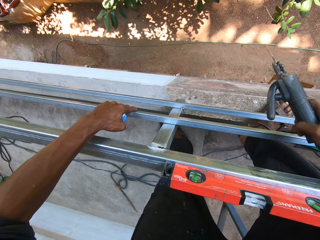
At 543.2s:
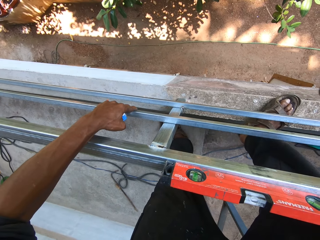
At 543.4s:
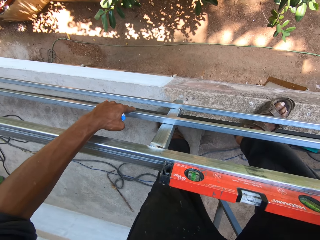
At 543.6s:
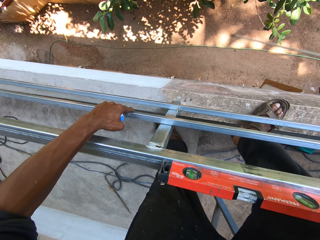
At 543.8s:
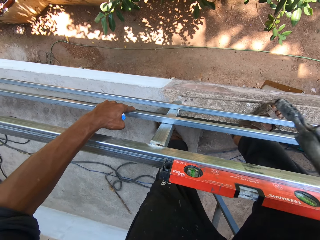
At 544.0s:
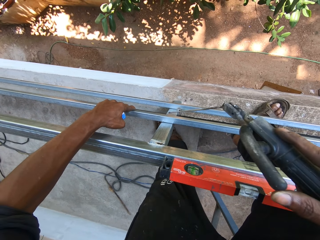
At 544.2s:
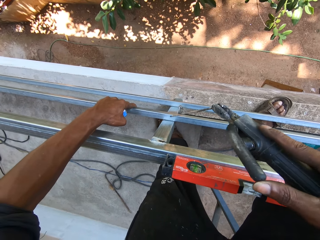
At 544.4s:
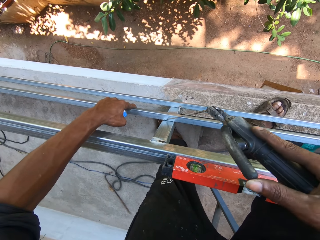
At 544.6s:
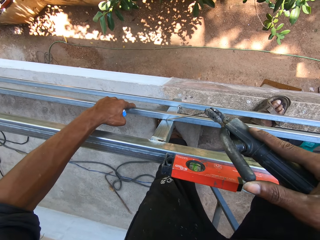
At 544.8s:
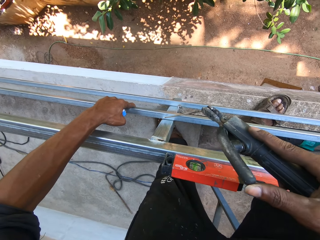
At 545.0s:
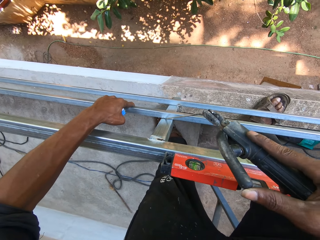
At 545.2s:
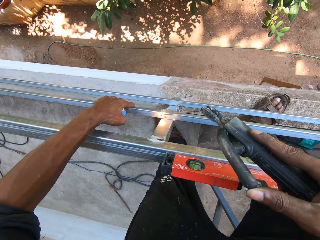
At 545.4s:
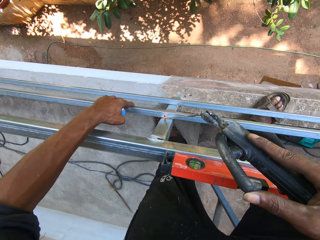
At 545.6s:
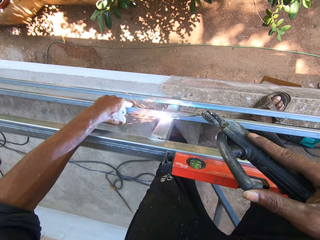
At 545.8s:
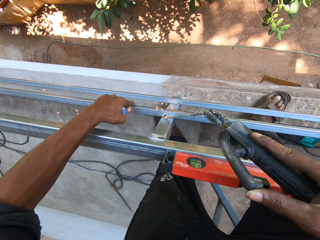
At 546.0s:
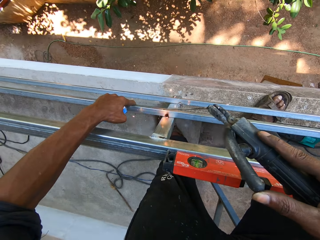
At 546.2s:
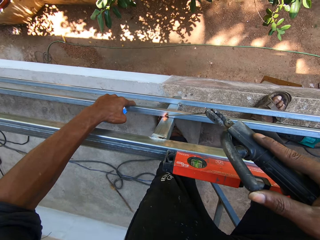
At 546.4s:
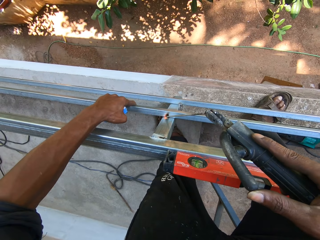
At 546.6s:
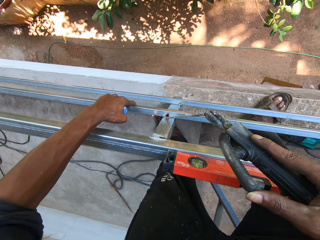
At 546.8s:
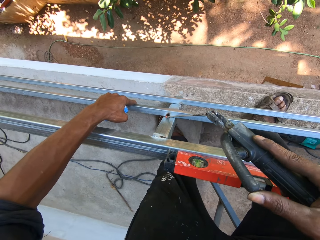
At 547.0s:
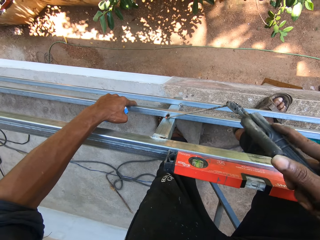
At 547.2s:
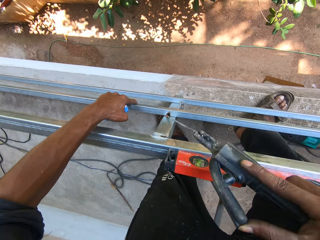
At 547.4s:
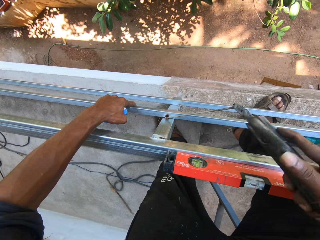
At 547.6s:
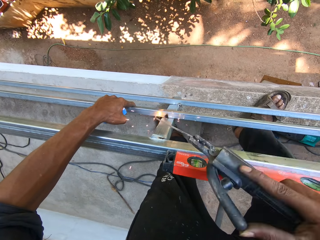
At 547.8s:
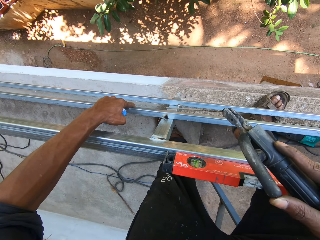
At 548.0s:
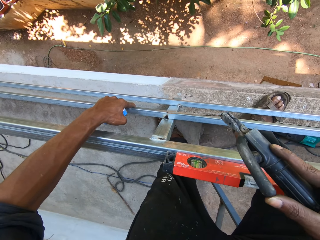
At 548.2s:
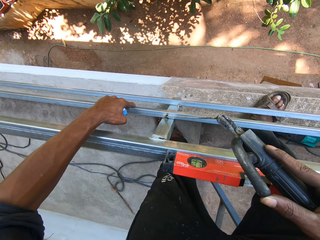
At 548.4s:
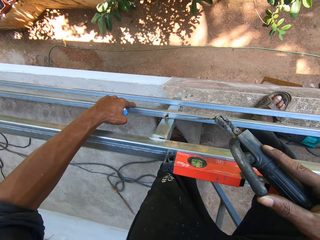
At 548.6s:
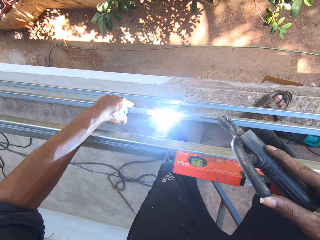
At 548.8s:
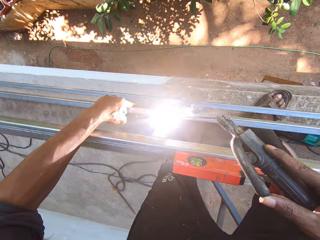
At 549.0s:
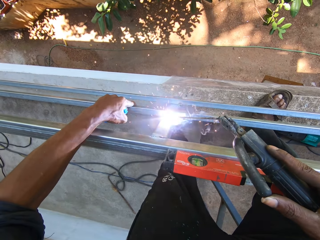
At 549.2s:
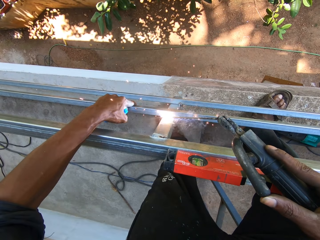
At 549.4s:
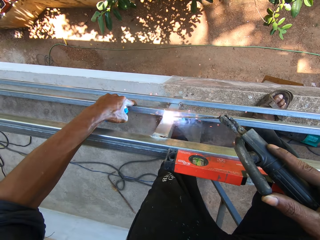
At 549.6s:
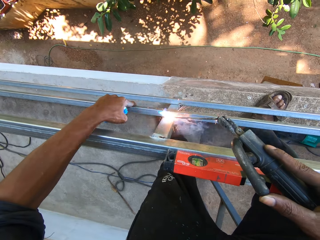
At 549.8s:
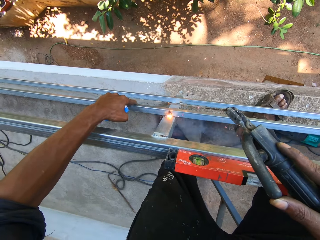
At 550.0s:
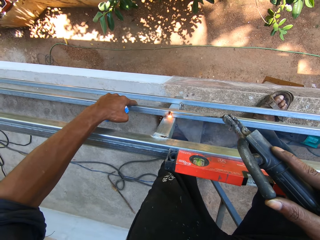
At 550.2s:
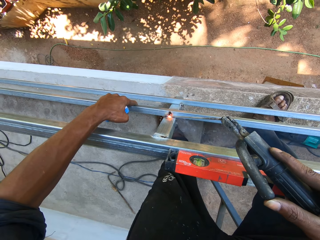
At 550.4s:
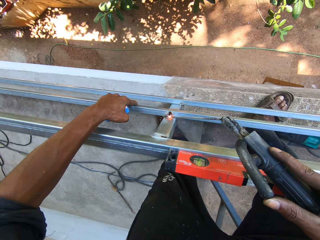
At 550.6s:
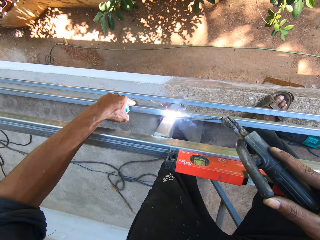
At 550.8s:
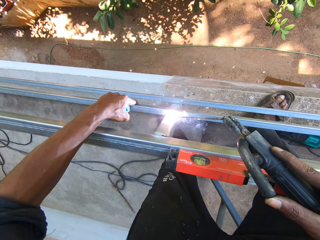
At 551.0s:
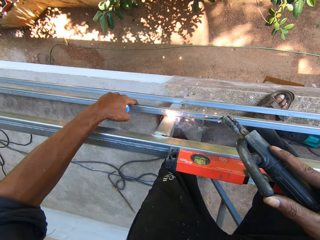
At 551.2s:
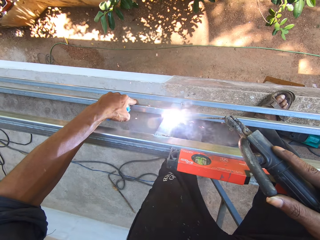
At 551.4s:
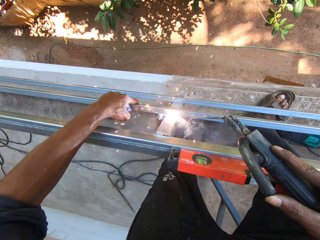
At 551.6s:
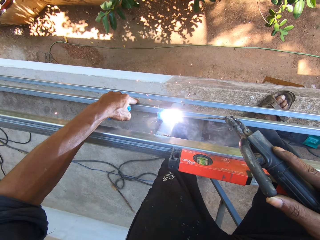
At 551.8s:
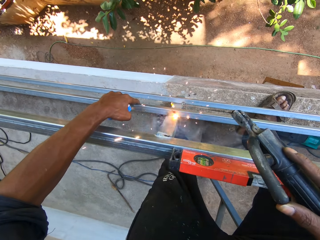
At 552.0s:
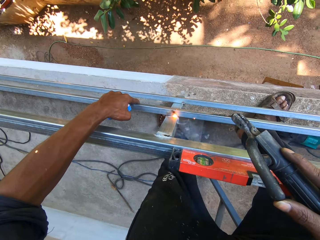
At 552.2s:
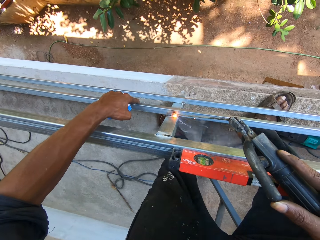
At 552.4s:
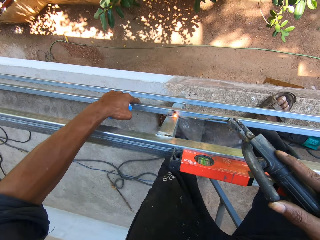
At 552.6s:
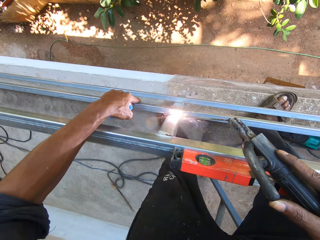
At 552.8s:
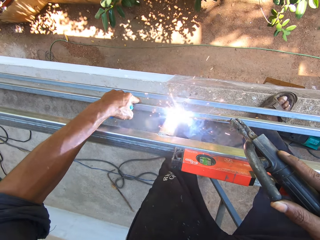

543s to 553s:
The camera wearer welds the balcony rail with the electrode in the electrode holder in his right hand.

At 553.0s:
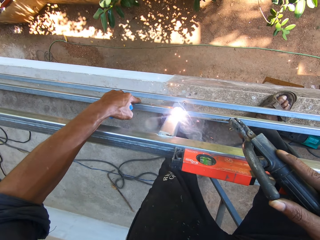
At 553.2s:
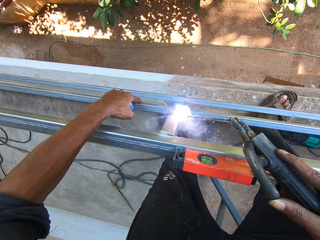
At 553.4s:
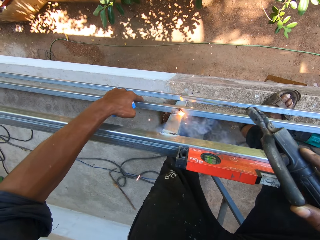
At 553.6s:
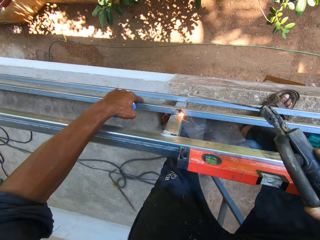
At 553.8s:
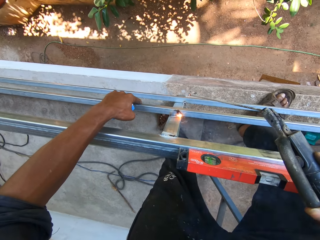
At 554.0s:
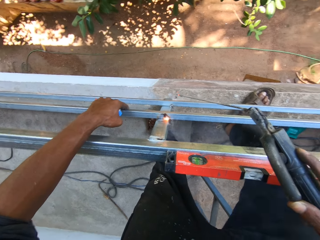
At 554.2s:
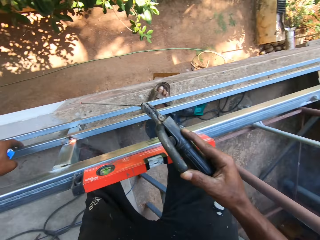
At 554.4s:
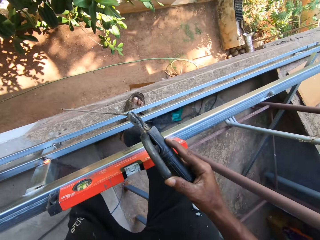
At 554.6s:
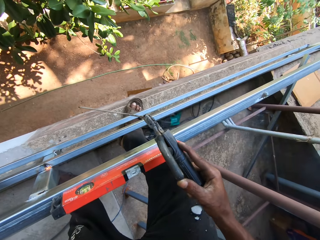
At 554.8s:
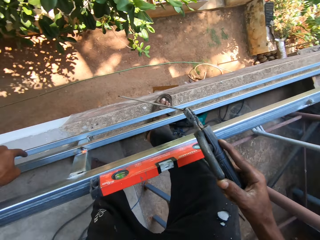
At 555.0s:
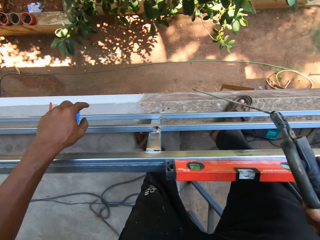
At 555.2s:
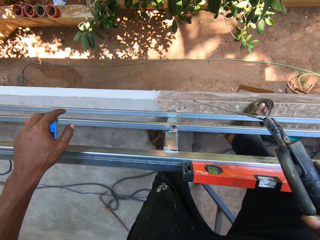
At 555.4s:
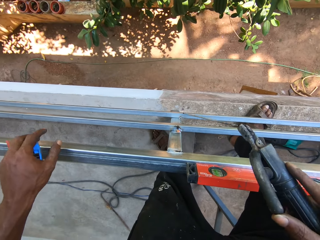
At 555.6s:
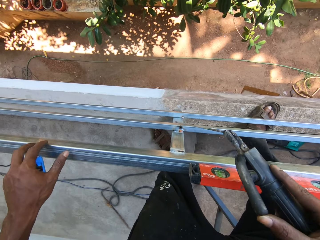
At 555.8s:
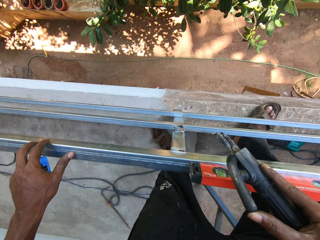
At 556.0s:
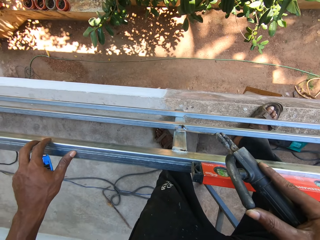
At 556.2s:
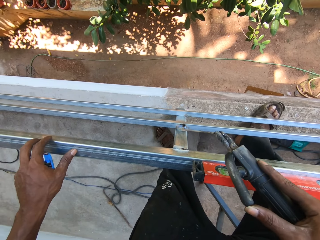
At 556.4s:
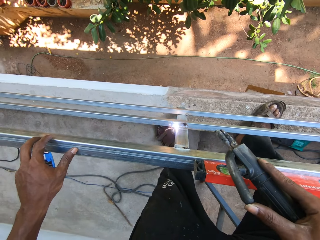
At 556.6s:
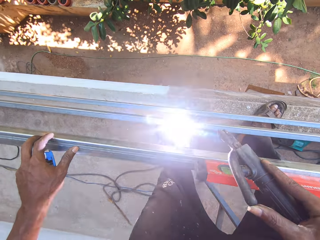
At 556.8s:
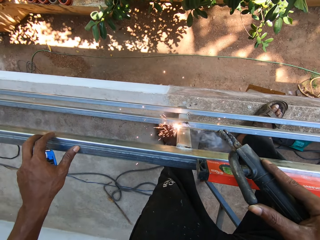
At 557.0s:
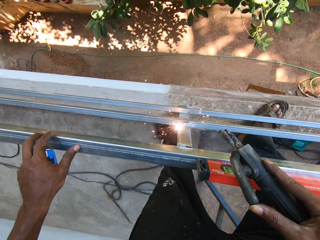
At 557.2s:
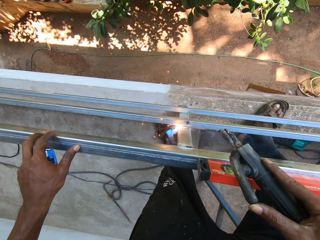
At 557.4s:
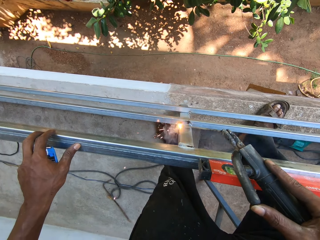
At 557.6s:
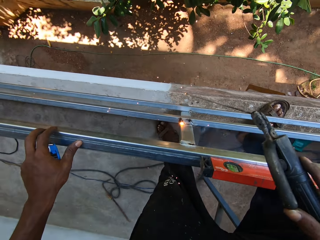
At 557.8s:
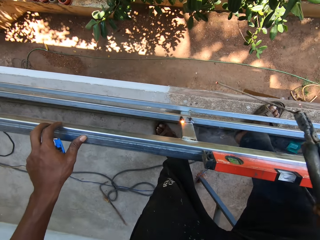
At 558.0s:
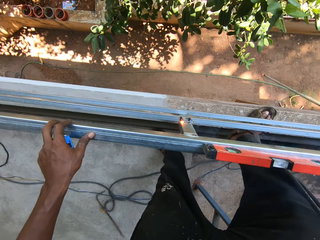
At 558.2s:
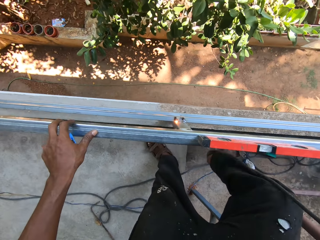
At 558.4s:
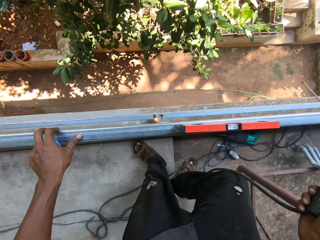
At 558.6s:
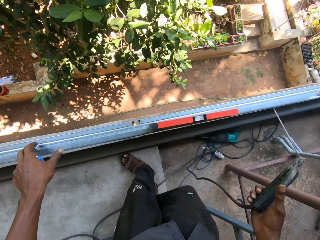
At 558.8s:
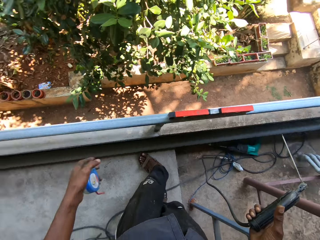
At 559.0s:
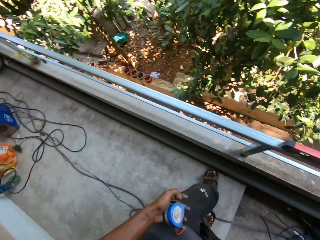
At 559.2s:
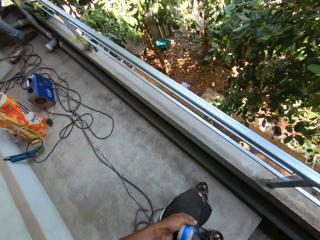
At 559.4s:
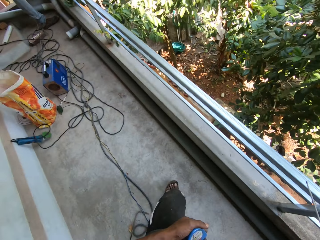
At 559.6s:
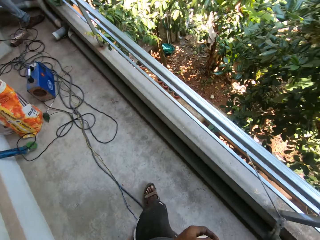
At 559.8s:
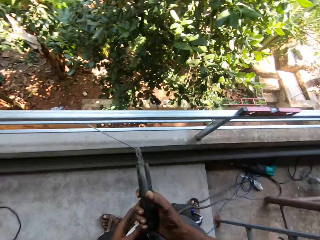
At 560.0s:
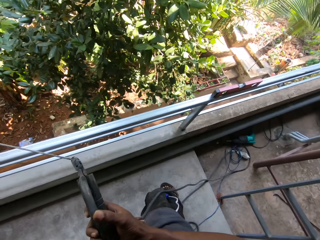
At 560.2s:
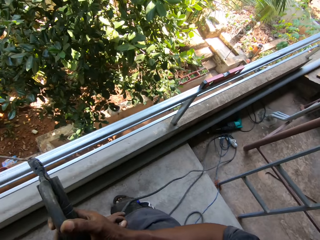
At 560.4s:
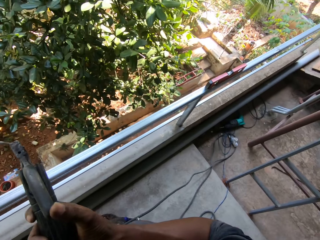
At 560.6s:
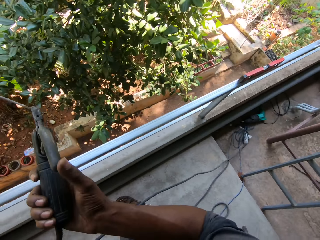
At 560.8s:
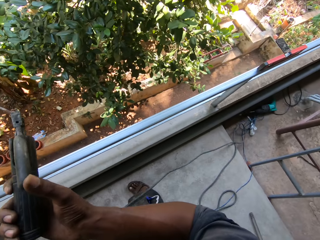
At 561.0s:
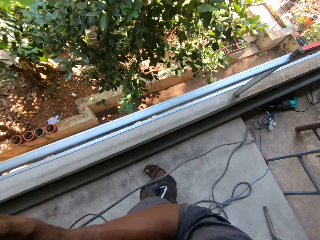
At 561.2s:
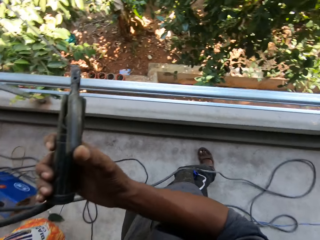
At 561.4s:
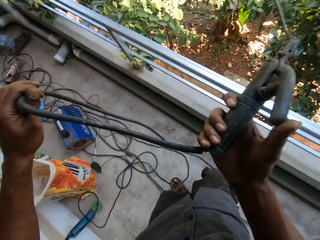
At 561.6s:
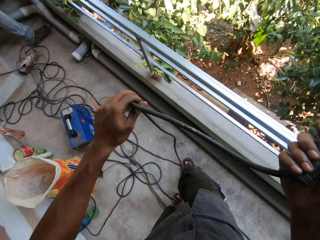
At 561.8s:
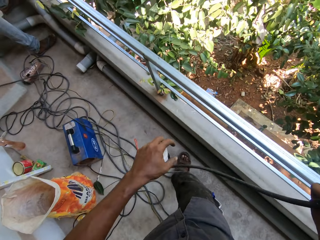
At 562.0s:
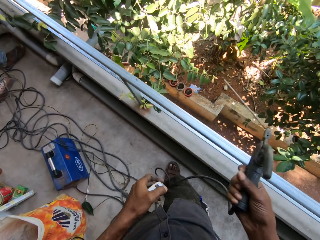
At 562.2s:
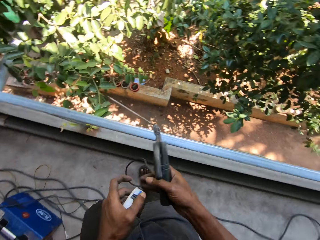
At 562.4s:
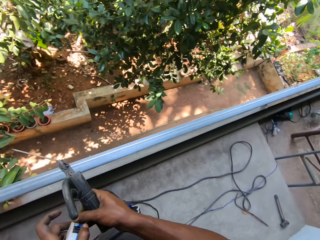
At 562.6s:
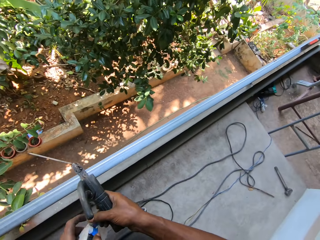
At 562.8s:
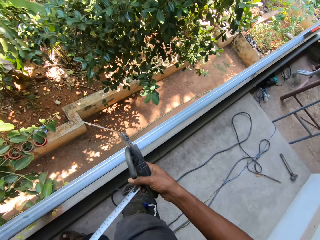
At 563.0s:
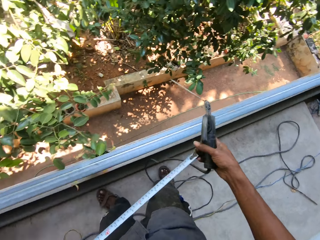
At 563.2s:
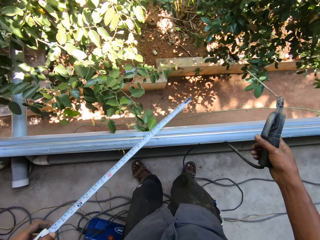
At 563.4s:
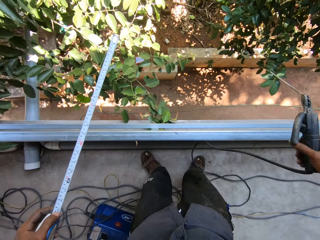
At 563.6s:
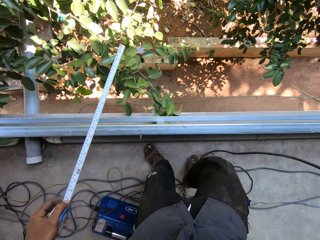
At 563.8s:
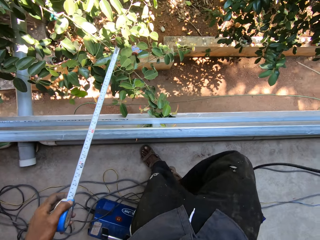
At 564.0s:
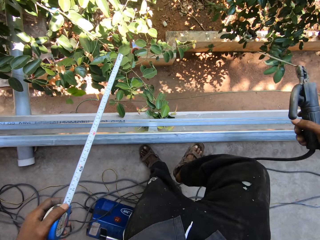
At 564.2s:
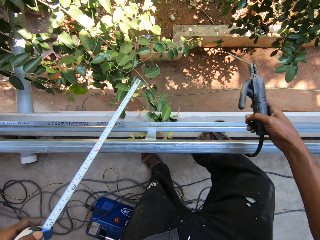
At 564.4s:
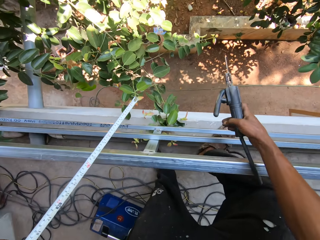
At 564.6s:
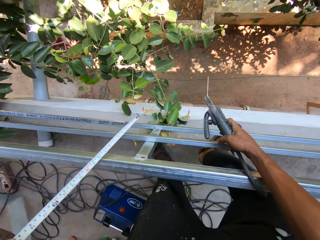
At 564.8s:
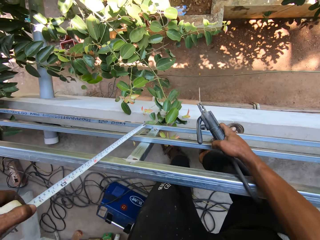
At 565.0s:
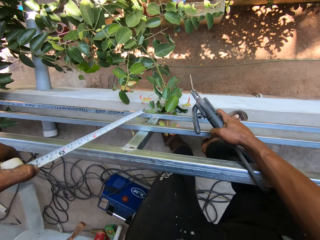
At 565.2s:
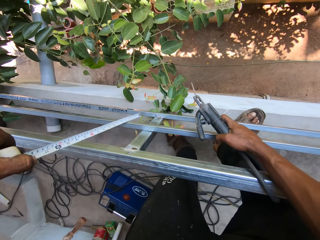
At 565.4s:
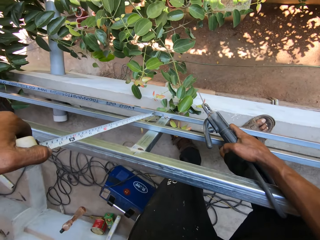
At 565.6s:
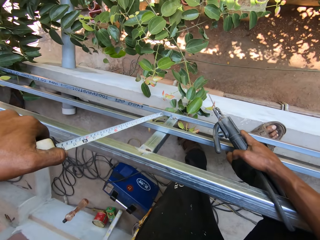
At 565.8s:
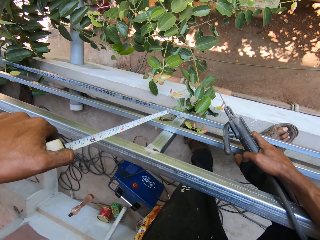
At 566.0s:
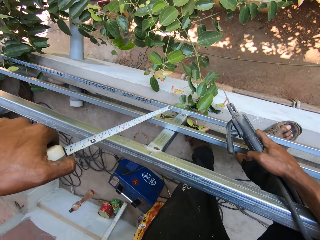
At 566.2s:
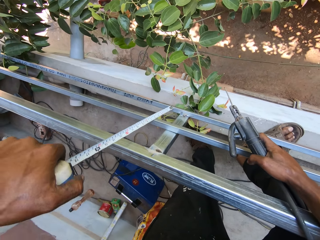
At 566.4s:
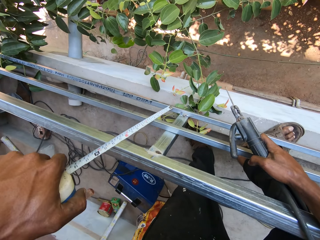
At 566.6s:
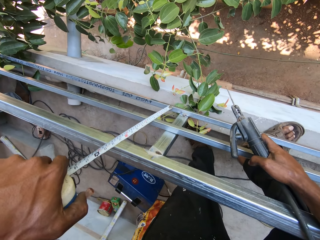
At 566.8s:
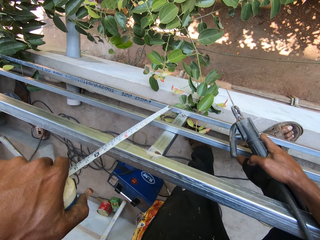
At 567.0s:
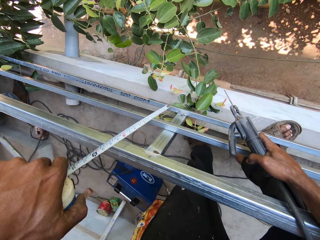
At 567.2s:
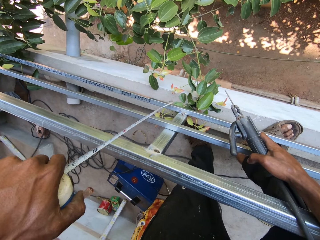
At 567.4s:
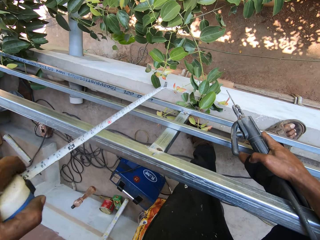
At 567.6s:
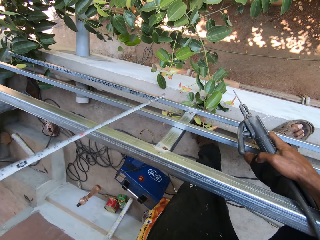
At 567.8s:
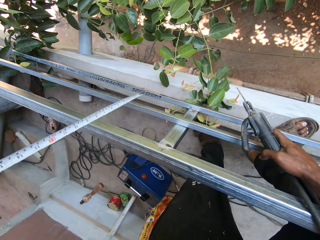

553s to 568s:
The camera wearer places his left hand on the metal frame. He welds the metal frame with the welding torch in his right hand. He removes his left hand from the metal frame. He looks around and walks around. He adjusts the cable of the welding torch in his right hand with his left hand. He pulls the tape rule in his left hand with his right hand. He holds the metal frame with his right hand. He measures the metal frame with the tape rule in his left hand.
